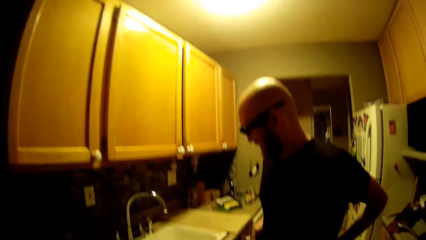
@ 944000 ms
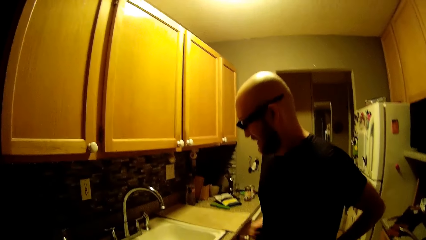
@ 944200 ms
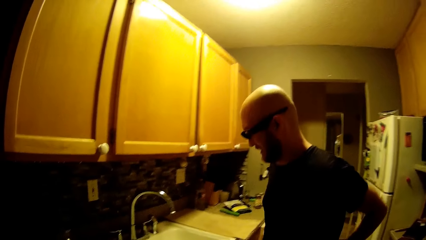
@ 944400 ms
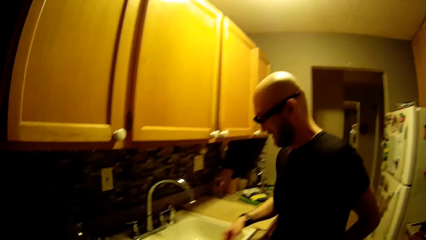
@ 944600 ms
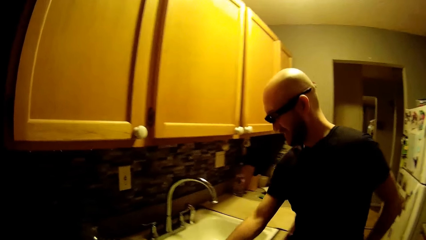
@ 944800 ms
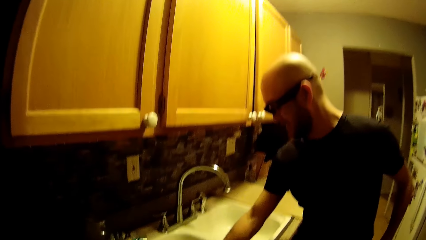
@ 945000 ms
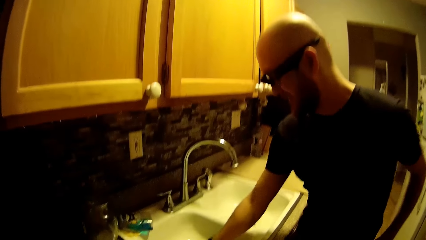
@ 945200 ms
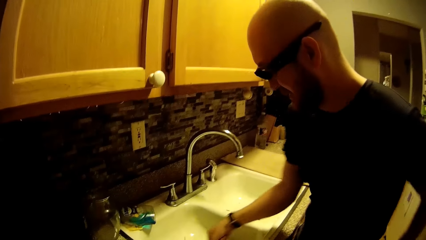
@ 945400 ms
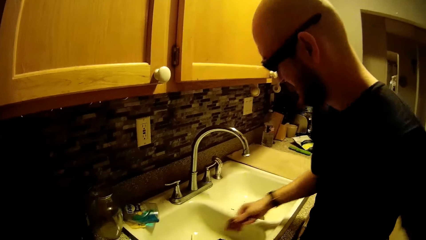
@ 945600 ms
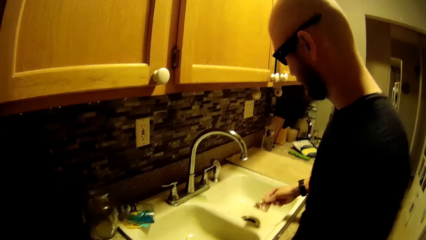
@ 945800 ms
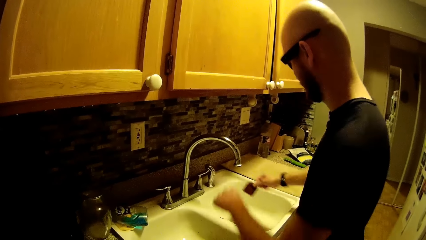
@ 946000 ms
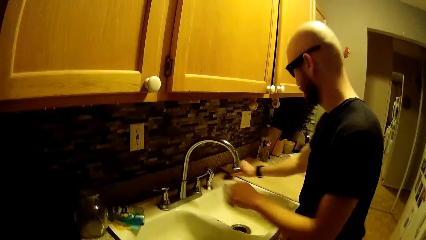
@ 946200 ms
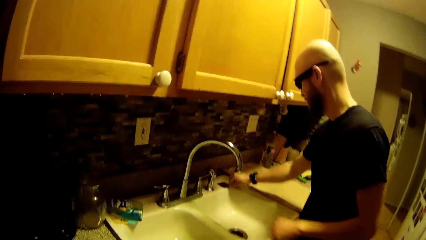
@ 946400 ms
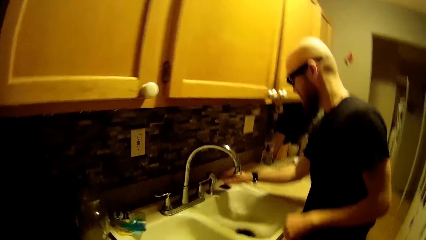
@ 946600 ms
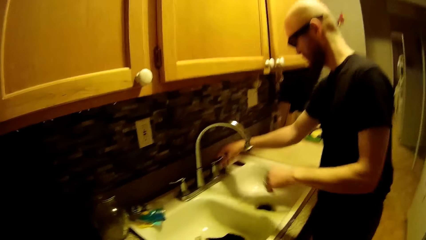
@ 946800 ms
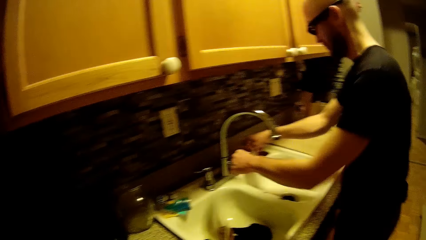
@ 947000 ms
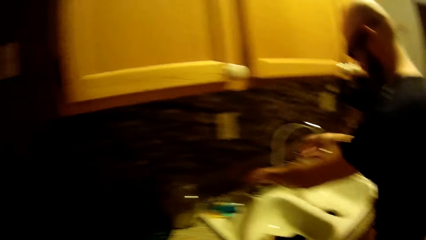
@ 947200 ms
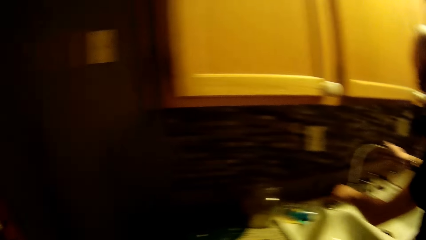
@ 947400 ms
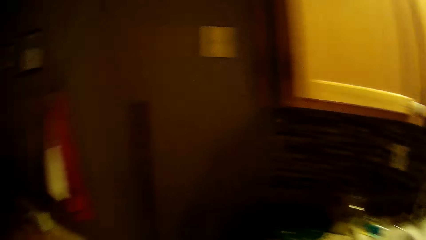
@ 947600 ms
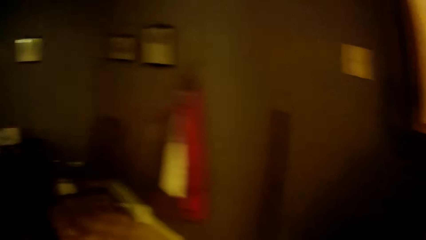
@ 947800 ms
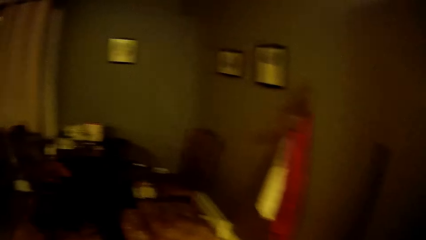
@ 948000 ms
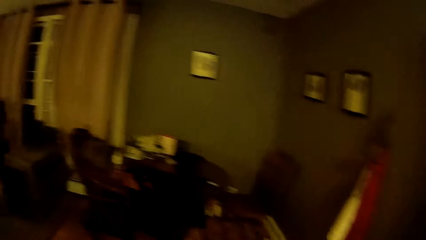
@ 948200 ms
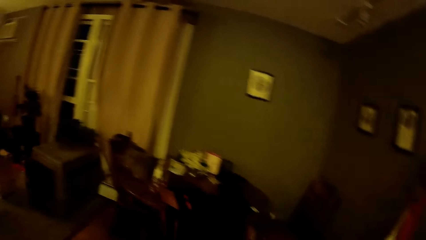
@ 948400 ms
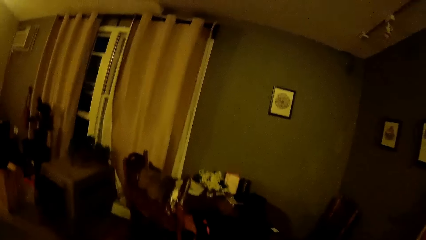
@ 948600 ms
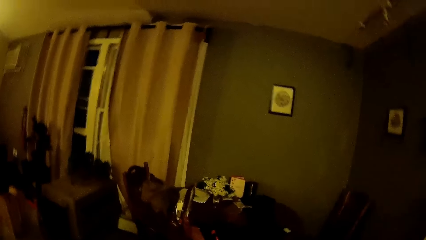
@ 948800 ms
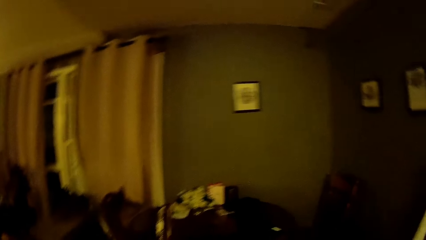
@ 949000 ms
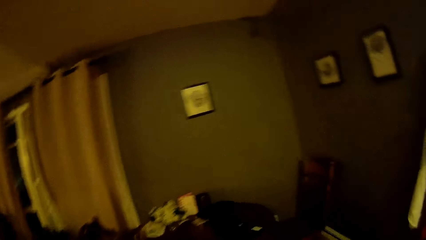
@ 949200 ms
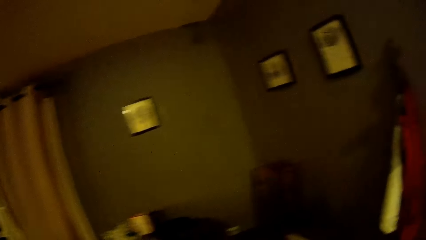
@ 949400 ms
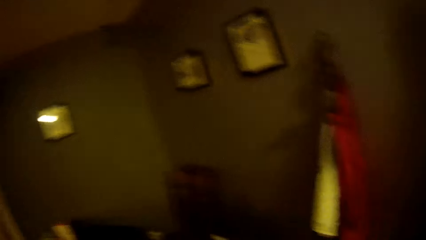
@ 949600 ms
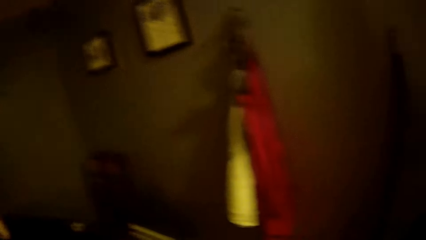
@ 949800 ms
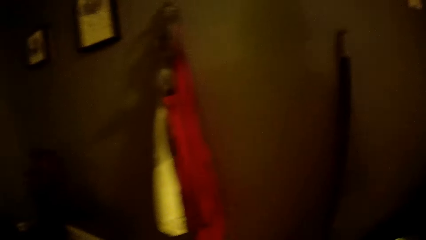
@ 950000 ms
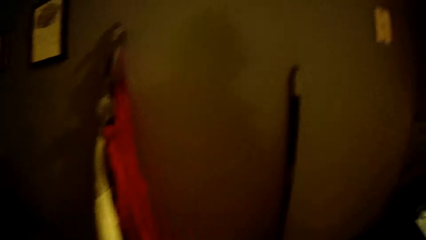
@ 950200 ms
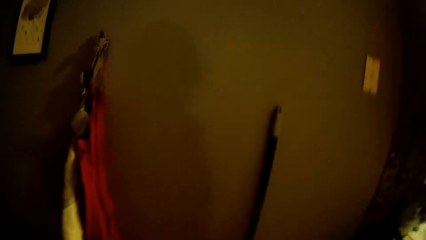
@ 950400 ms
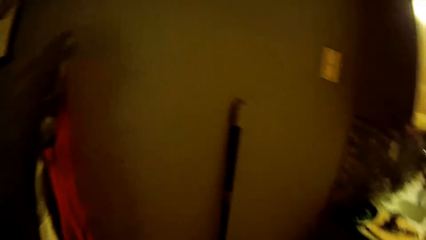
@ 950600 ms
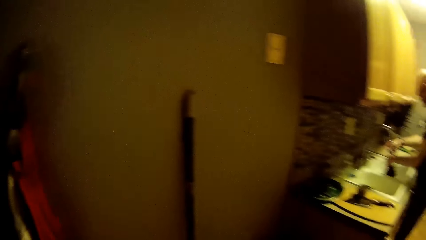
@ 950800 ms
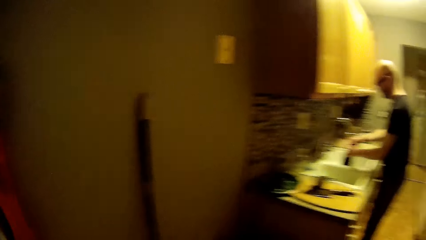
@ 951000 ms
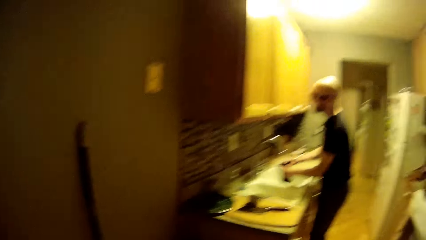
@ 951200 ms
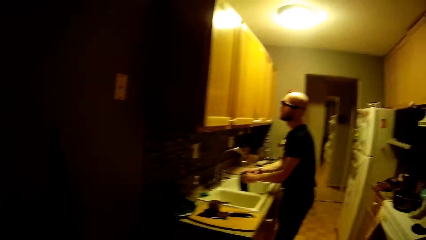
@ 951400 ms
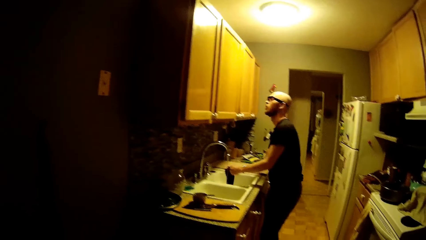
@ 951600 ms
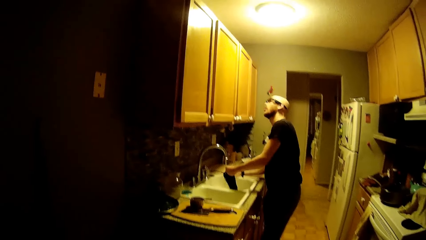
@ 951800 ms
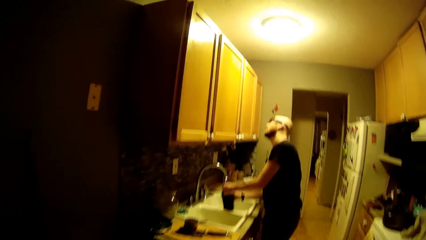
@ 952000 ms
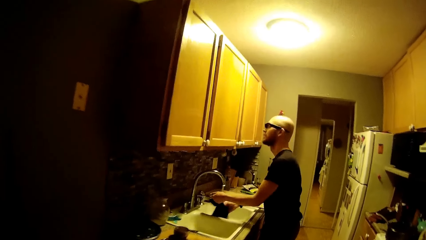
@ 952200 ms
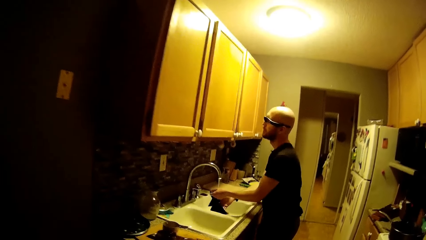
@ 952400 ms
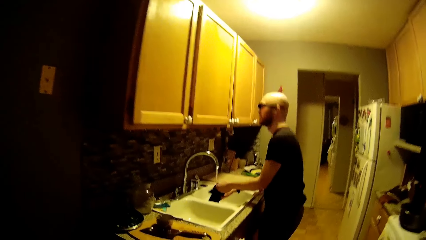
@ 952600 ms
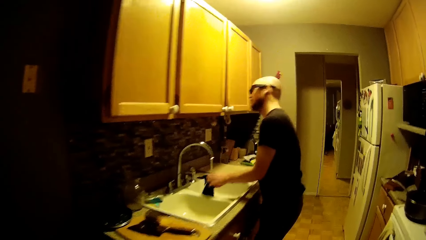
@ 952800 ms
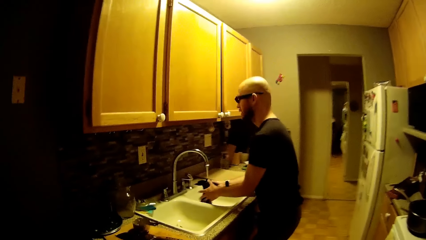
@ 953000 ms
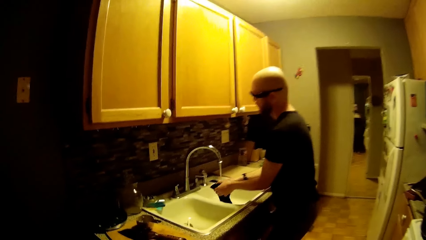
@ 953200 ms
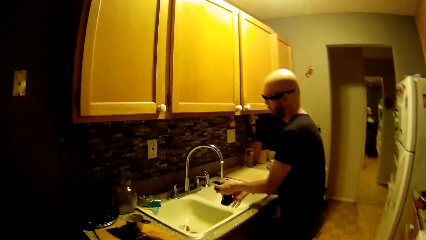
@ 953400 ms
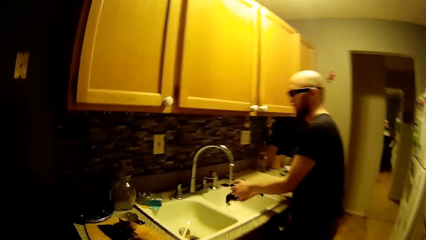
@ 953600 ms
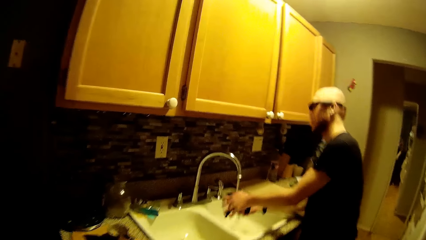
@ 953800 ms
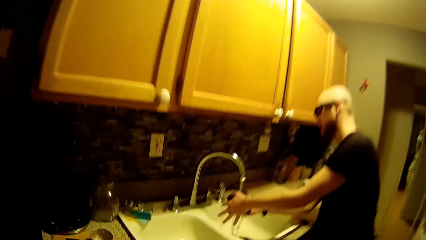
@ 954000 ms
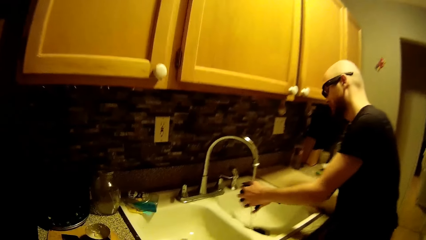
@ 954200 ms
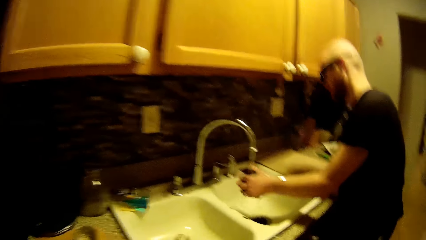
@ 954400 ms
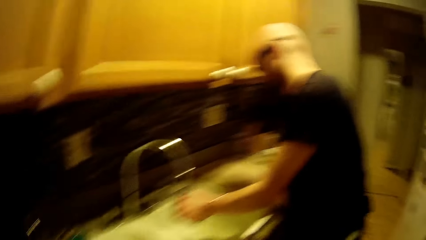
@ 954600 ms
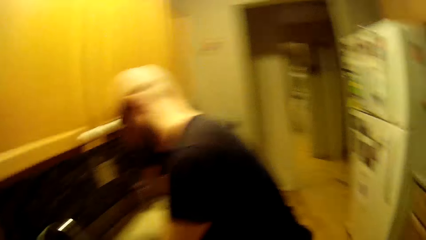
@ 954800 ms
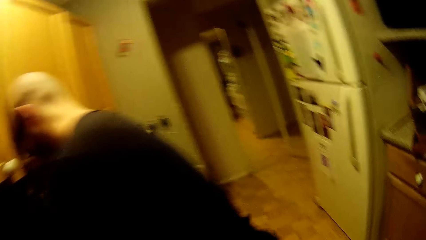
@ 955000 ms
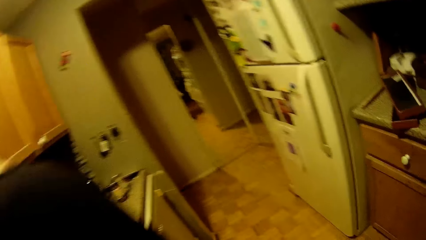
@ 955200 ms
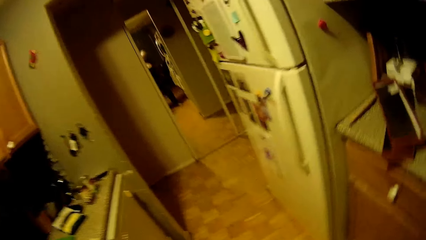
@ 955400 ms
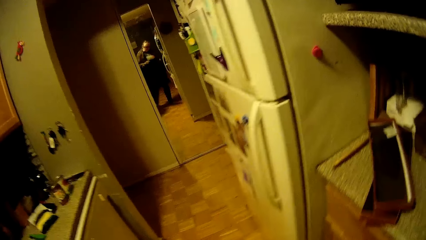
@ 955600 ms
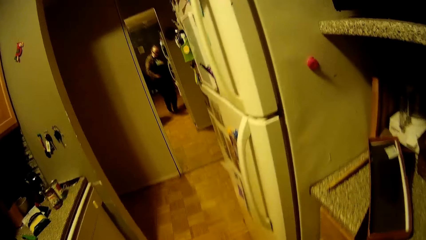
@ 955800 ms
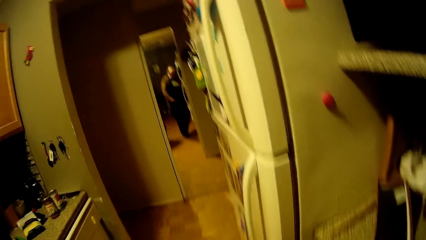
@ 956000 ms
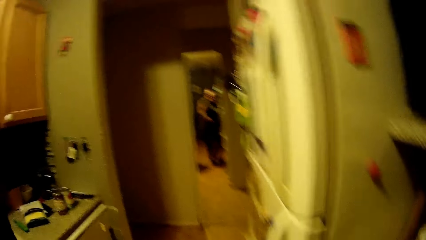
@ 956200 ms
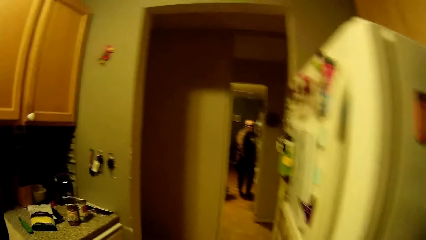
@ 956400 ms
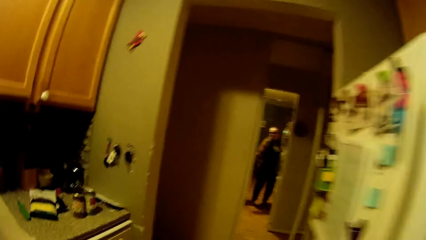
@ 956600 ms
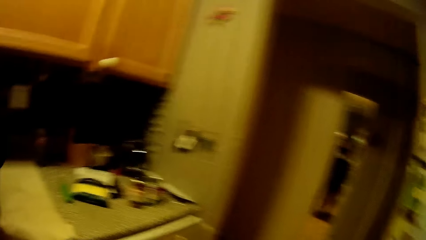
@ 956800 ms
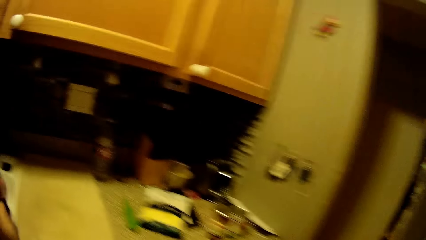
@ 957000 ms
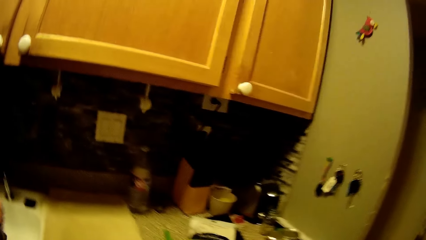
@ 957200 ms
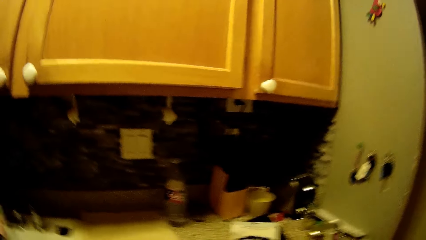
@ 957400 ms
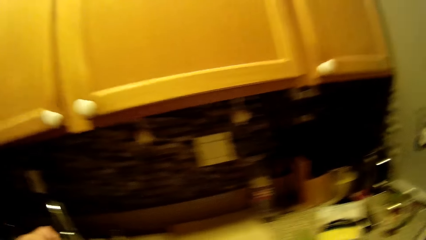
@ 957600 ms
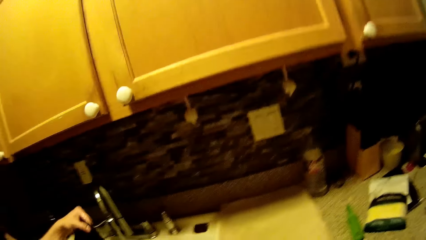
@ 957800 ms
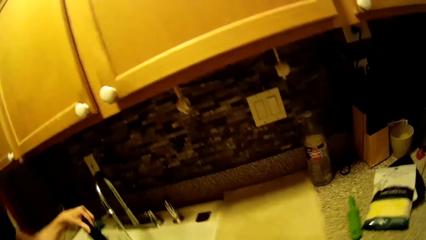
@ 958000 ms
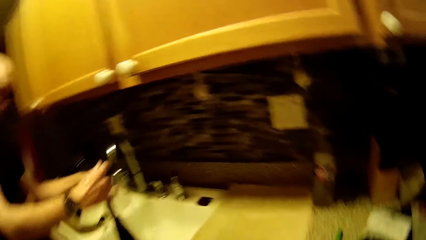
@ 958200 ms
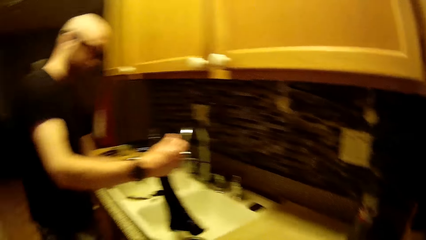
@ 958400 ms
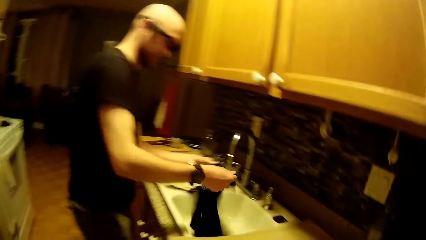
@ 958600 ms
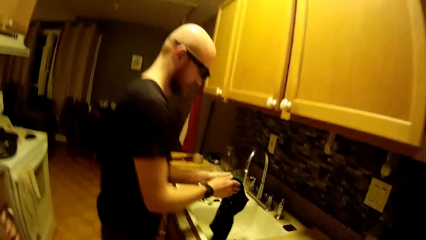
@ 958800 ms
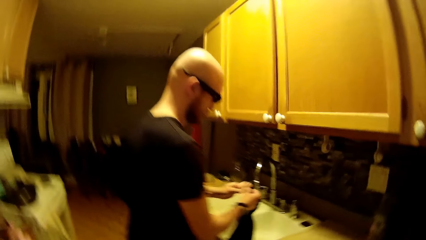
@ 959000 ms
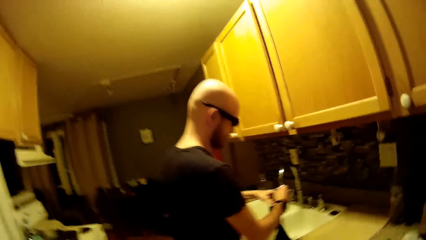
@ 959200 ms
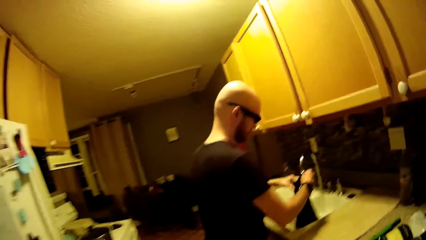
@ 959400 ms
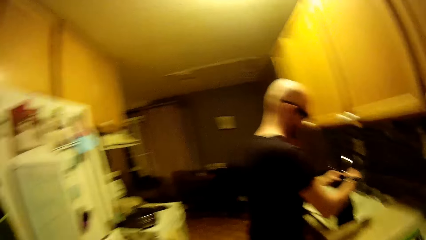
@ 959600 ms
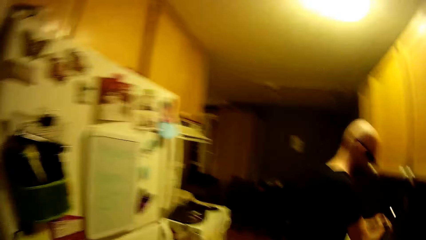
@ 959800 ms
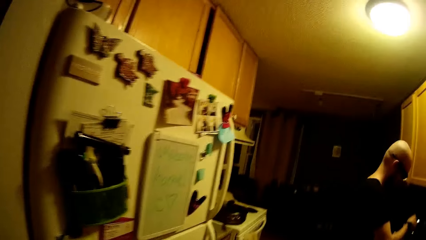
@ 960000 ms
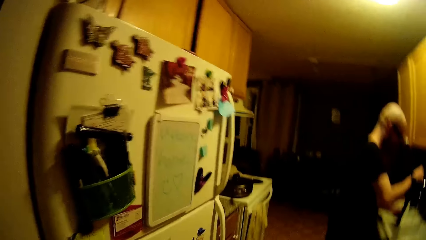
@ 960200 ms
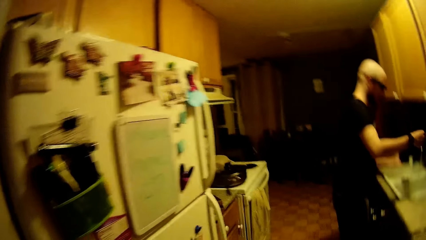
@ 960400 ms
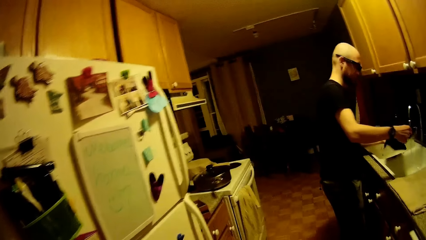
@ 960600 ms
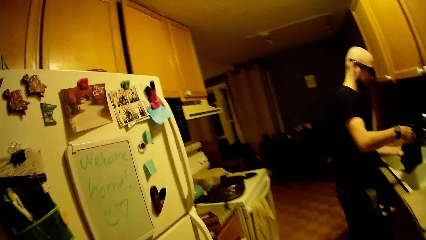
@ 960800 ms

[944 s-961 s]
A man picks up a slate from a sink with his right hand. The man drops the slate on the kitchen counter with his right hand. The man touches the tap, opens the tap with his right hand, places his left hand on the tap and adjusts the tap with his right hand. The camera wearer looks around and walks. They interact with the man and sing. The man washes a black napkin with both hands. The camera wearer looks at the man. The man dances and washes utensils. The camera wearer walks and sings. The man washes the cloth. The camera wearer looks at the man and sings.
